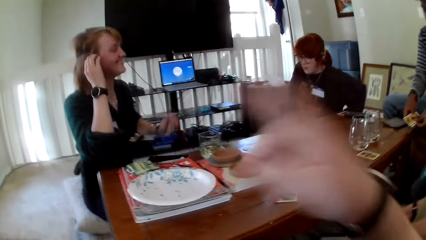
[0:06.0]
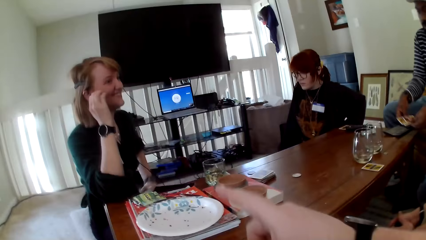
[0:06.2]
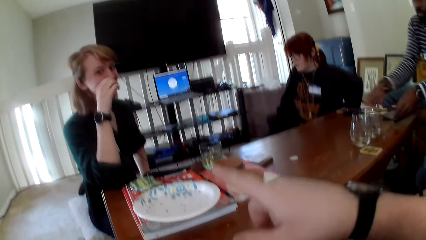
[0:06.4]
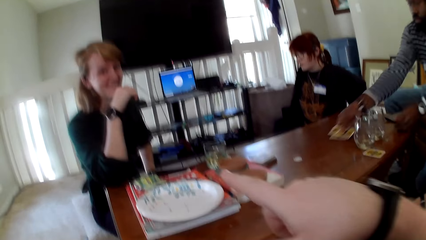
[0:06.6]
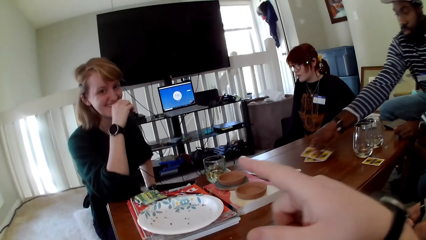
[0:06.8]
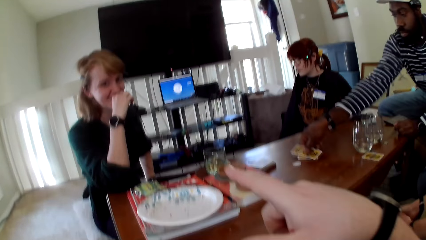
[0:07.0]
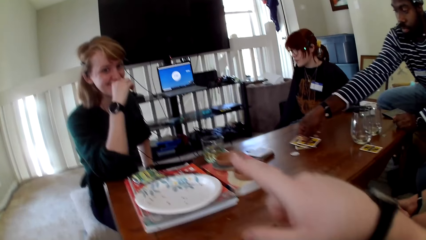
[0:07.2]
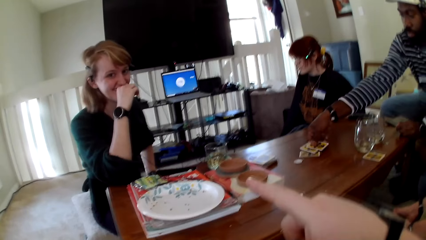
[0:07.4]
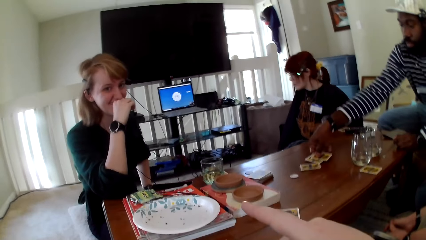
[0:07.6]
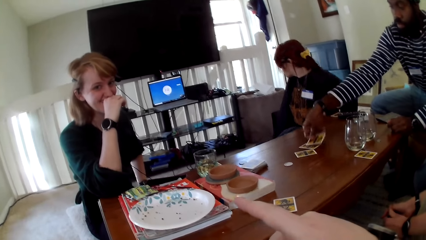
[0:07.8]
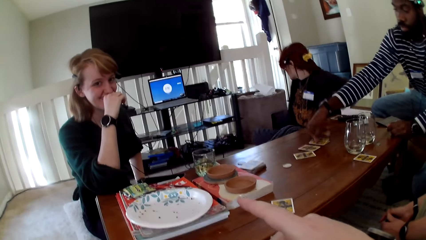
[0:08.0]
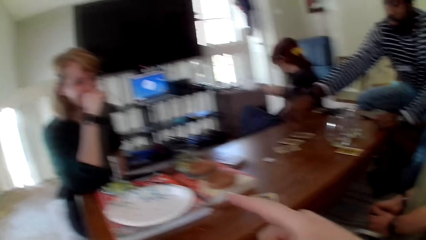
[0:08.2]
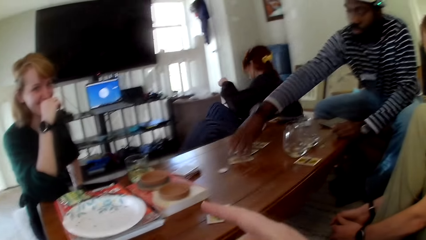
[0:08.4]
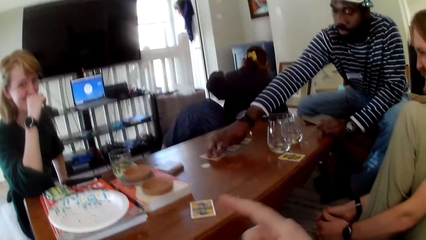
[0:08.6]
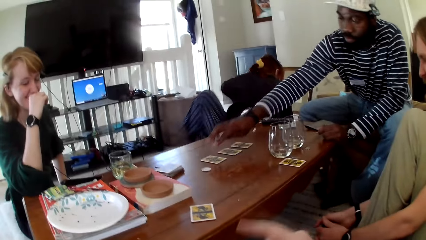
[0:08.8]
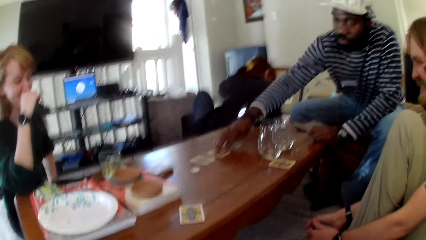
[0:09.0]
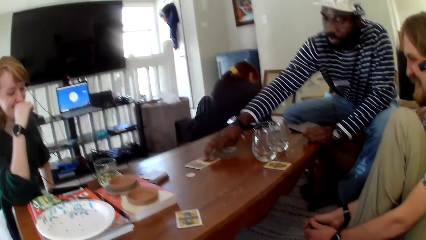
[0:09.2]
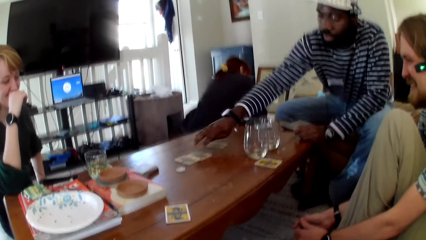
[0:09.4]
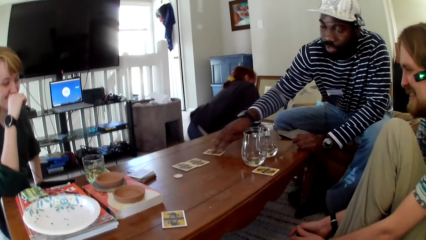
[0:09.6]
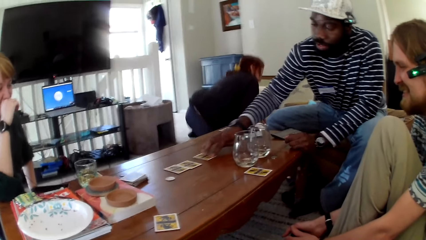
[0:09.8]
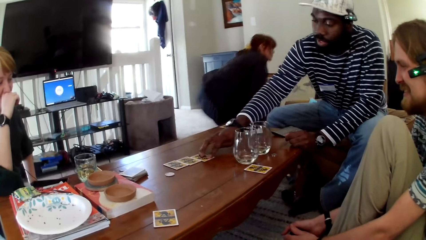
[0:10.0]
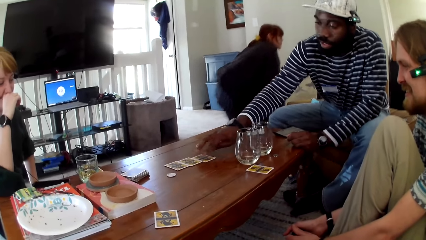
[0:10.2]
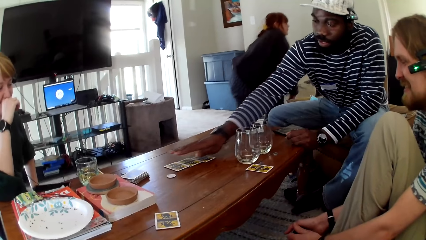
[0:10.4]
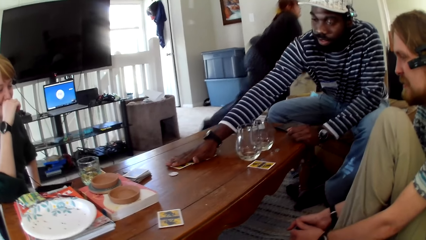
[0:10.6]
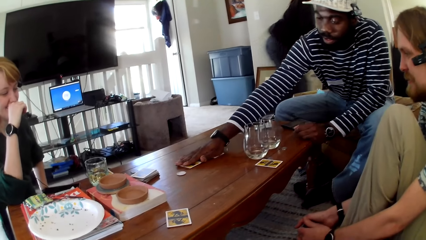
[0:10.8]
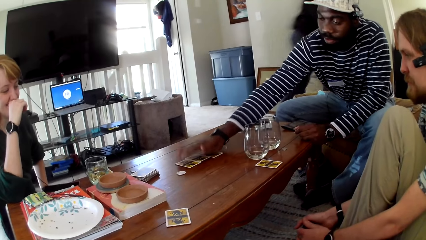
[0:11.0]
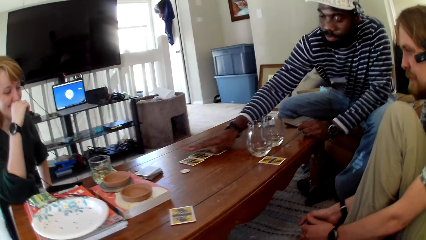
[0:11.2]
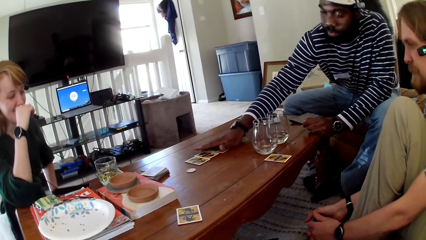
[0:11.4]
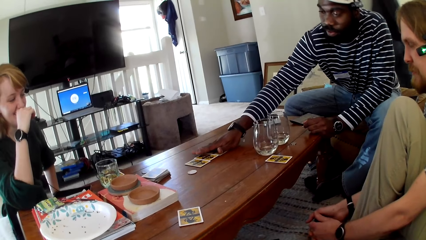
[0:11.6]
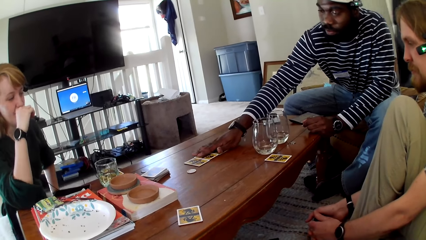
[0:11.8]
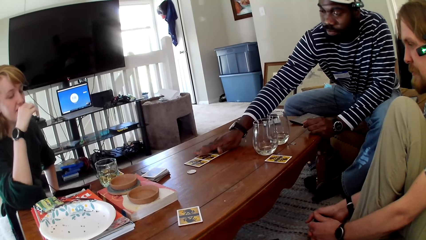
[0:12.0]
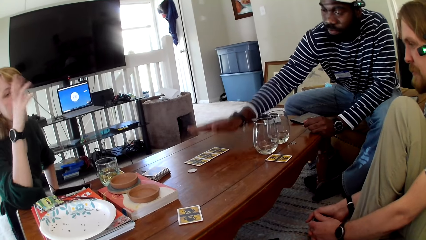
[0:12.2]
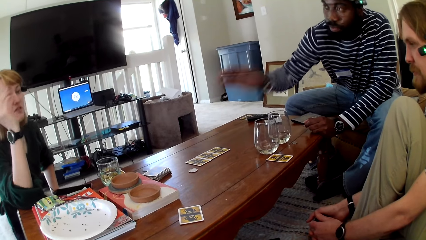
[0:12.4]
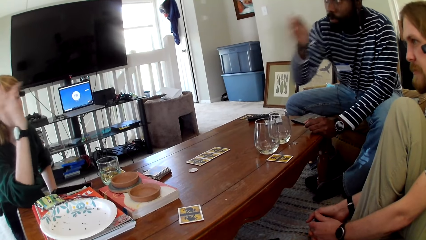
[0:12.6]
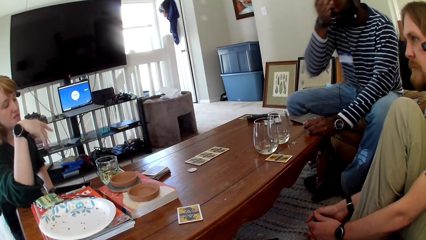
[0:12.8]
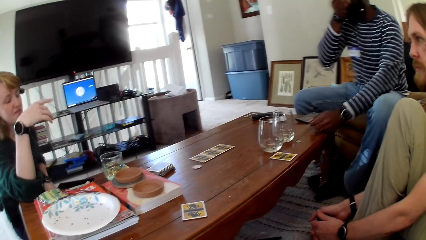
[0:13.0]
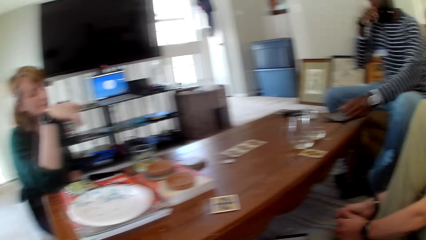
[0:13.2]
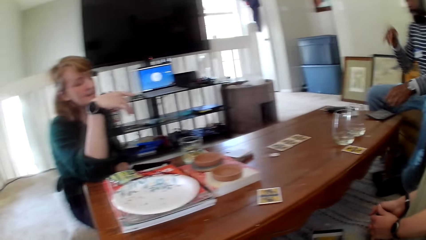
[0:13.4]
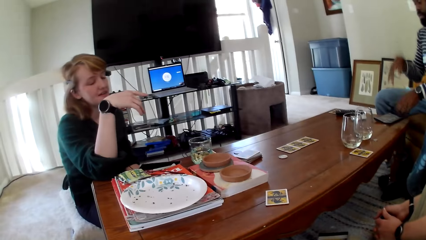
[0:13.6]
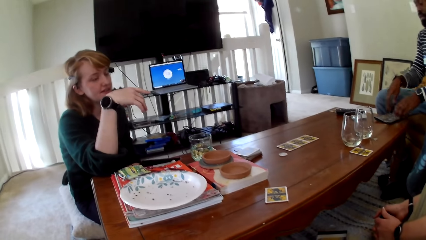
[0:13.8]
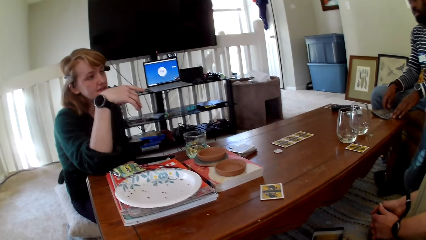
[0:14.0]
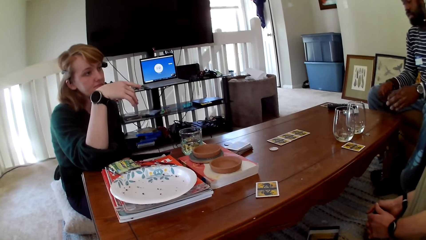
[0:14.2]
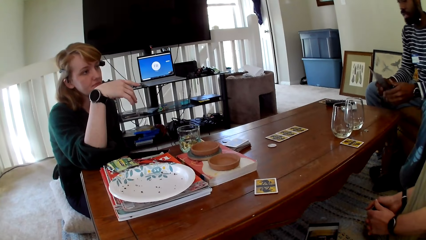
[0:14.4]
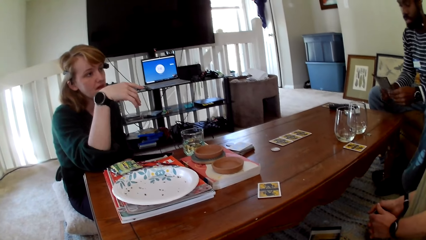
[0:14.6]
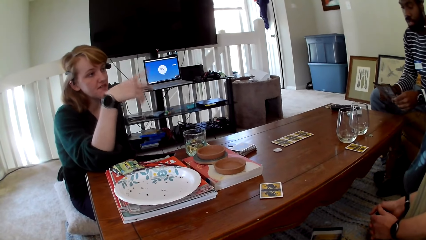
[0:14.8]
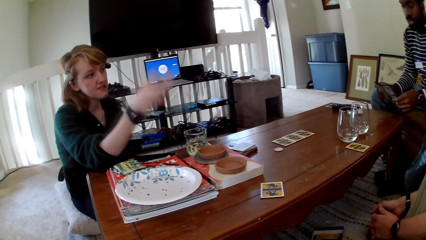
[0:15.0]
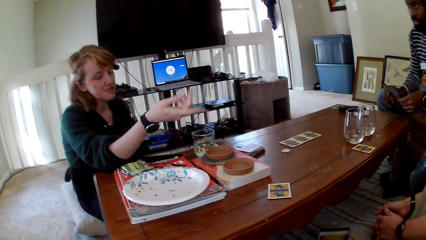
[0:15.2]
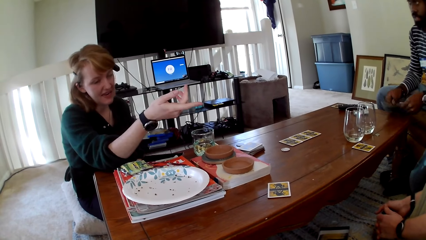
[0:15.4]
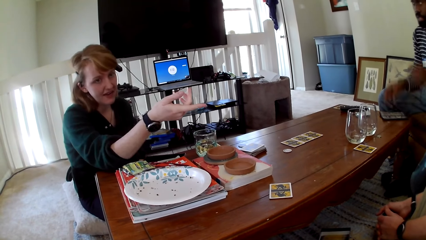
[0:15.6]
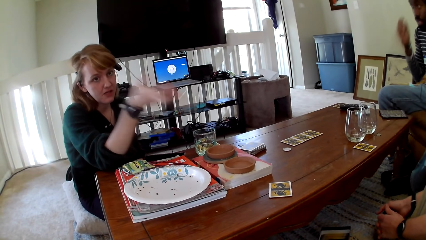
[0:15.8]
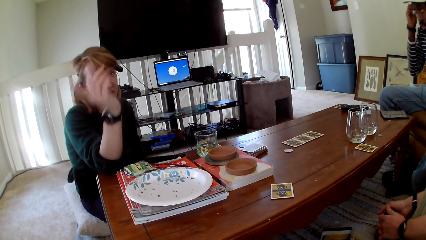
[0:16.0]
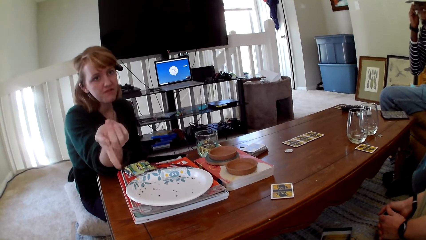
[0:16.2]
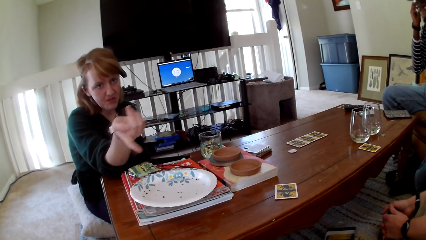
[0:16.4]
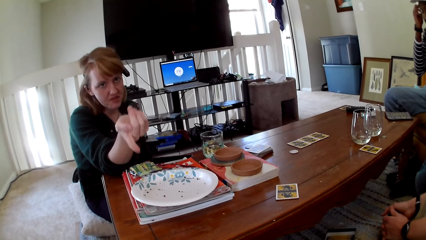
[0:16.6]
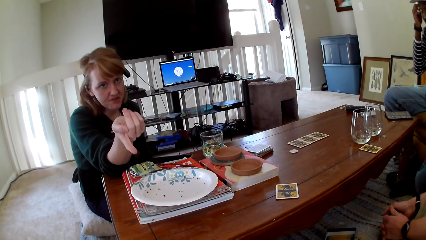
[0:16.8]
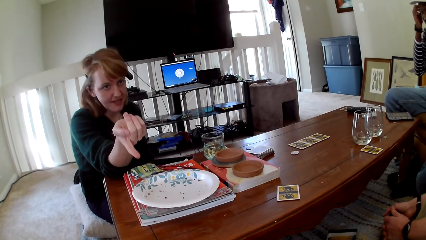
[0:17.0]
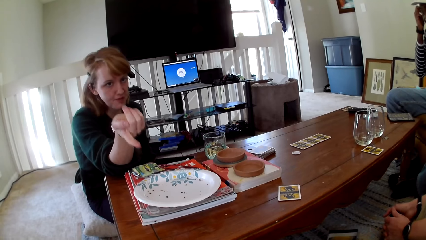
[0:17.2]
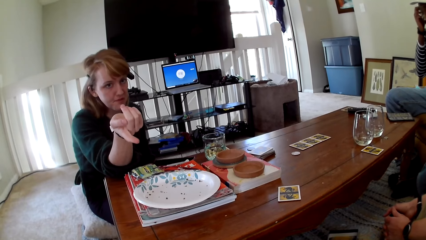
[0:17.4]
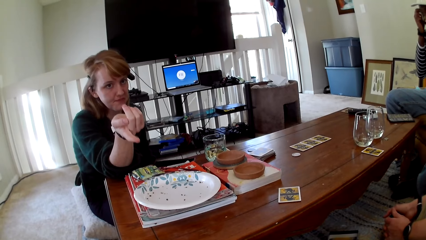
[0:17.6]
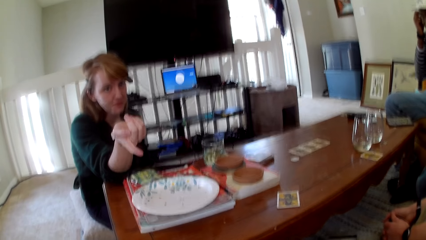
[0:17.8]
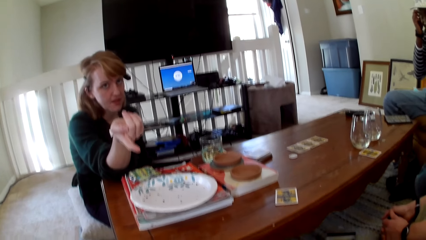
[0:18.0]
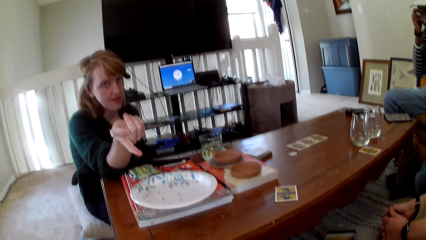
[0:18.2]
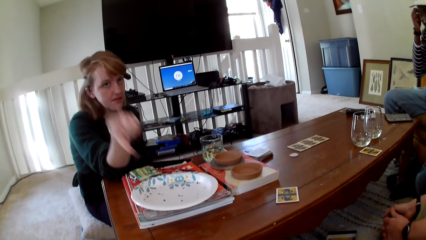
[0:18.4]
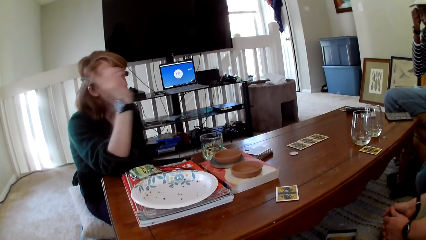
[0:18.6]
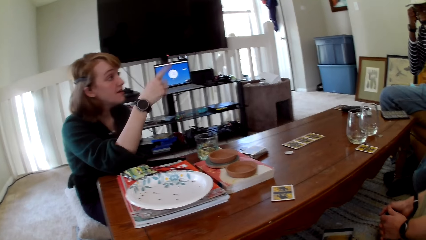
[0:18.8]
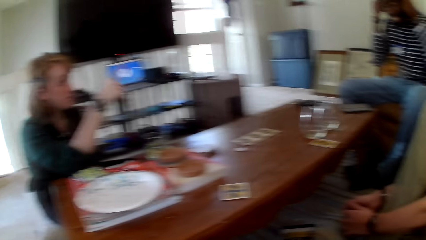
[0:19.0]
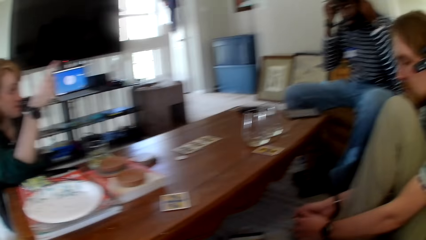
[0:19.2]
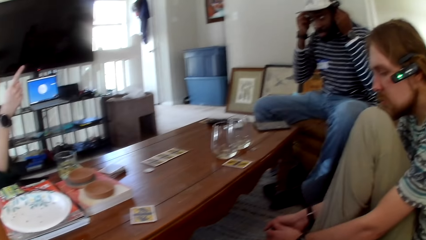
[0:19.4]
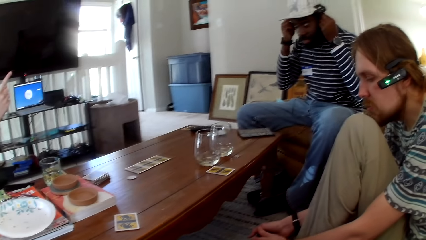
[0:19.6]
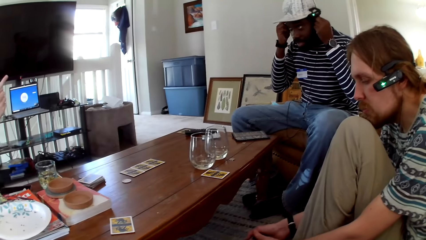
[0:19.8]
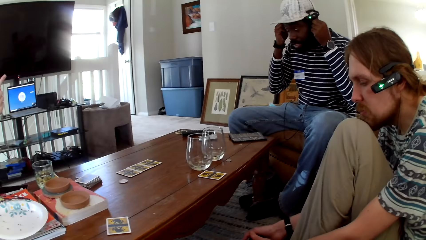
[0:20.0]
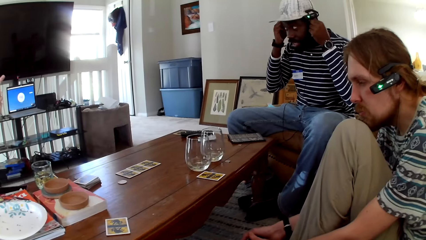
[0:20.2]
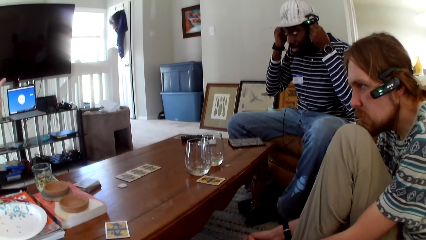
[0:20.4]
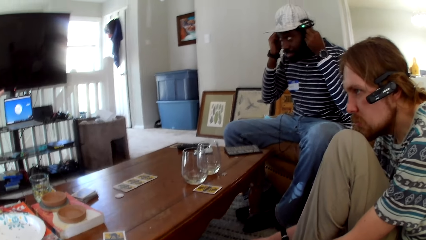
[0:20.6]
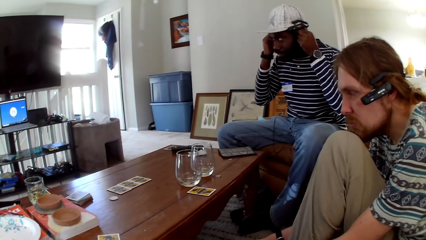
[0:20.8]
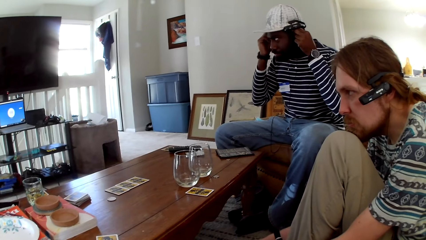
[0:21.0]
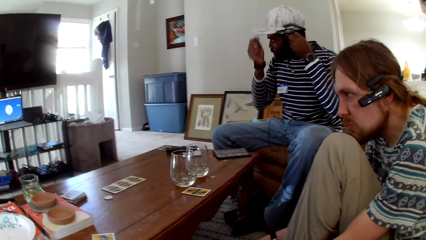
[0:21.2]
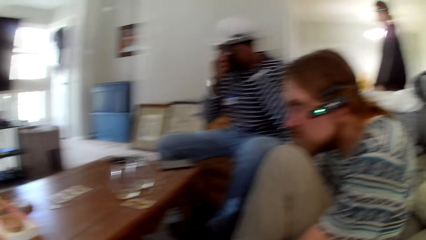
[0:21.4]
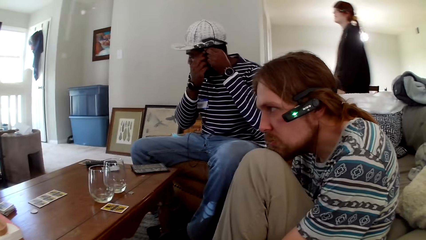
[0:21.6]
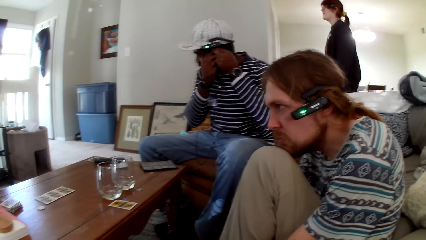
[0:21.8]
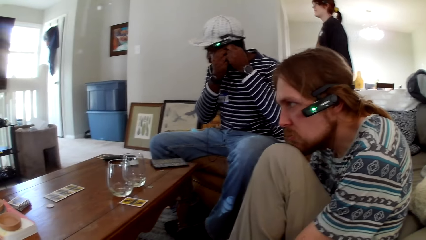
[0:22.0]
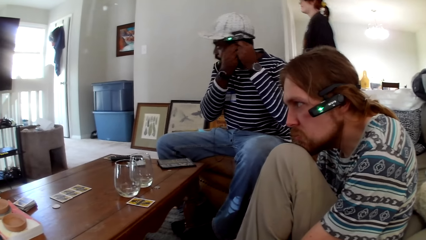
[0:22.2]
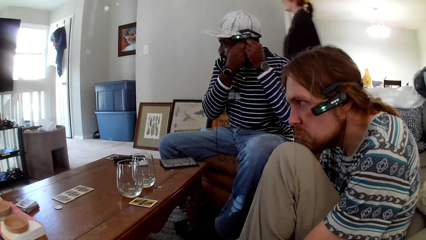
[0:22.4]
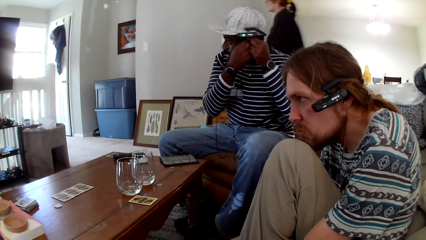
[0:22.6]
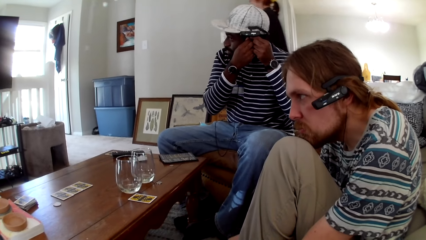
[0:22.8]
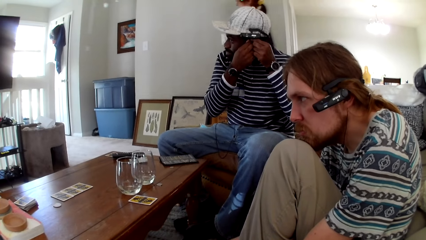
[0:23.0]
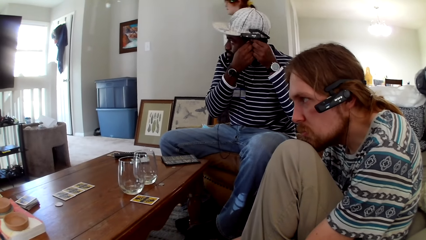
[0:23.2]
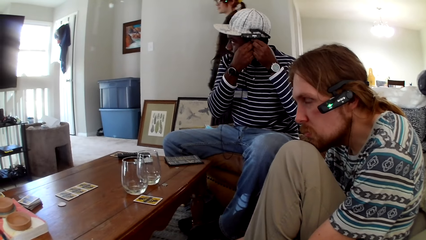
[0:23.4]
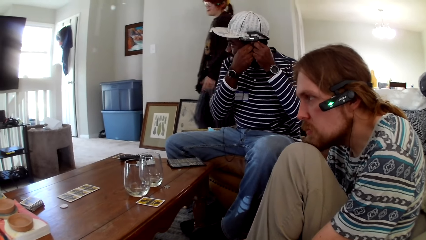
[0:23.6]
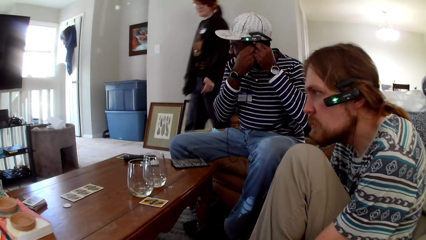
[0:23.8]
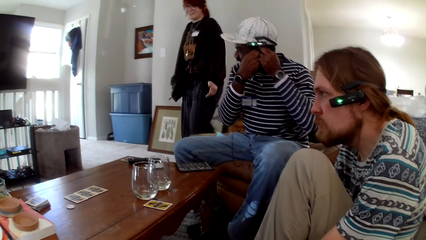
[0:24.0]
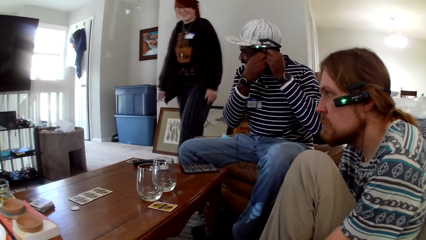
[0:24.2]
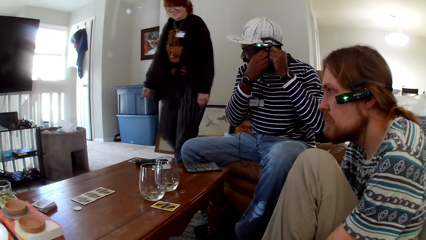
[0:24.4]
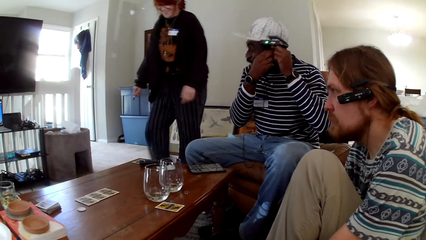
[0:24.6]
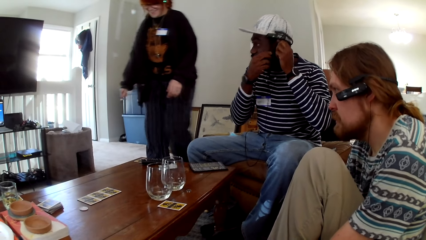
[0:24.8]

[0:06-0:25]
The camera wearer gestures his hand. A woman holds the headset. A man puts the cards on the table. A person touches the cards. The man aligns the cards. The woman holds her mouth. Another woman walks around the house. The man aligns the cards. The man picks up a pamphlet. The first woman gestures her hand. The man puts the pamphlet on the table. The man holds the headsets. The first woman gestures her hand. Another person raises a hand up. The other woman walks around the house.
